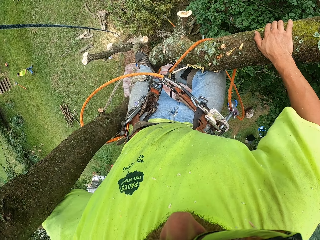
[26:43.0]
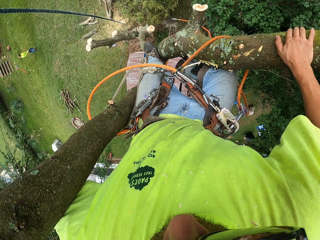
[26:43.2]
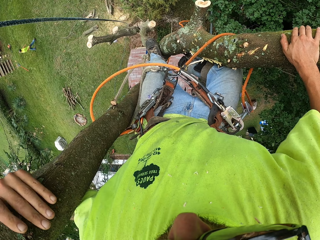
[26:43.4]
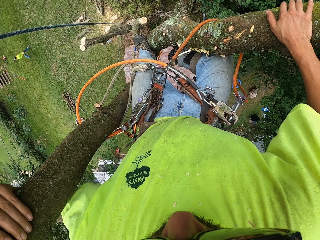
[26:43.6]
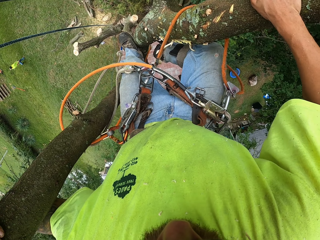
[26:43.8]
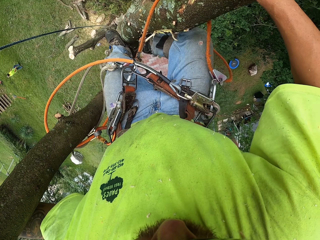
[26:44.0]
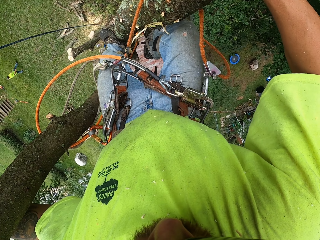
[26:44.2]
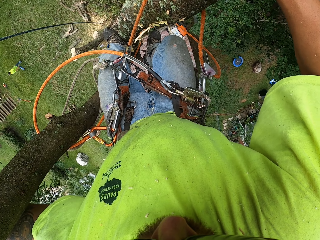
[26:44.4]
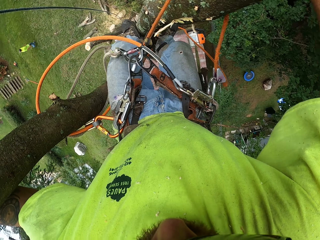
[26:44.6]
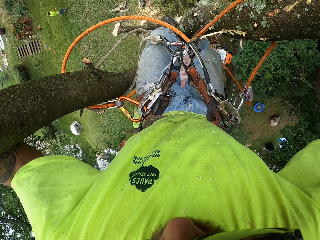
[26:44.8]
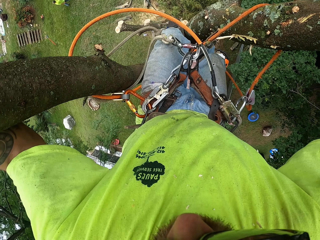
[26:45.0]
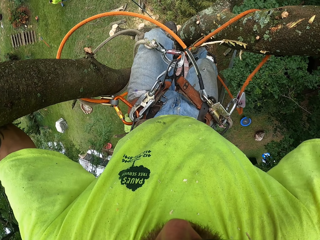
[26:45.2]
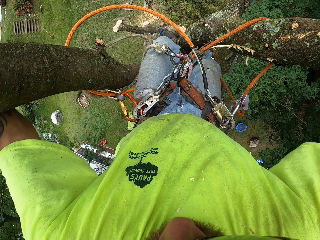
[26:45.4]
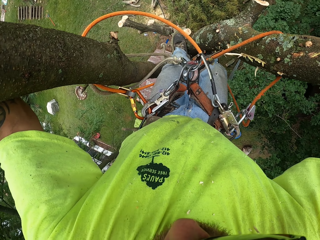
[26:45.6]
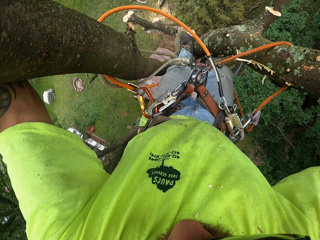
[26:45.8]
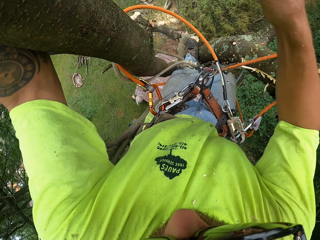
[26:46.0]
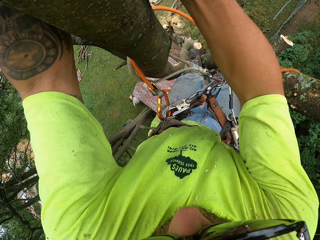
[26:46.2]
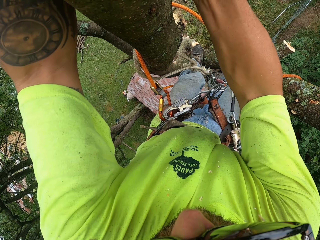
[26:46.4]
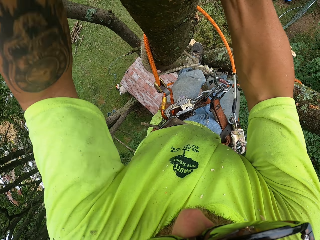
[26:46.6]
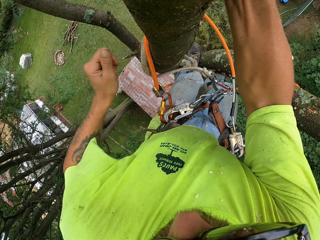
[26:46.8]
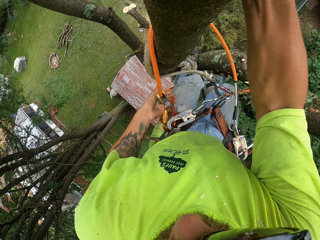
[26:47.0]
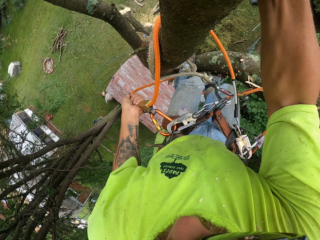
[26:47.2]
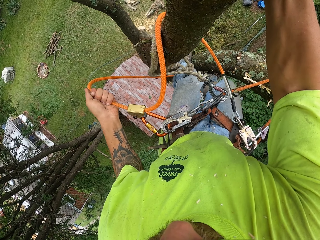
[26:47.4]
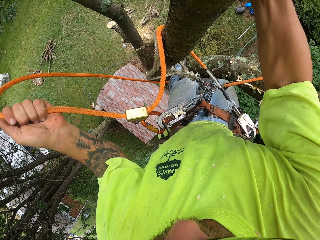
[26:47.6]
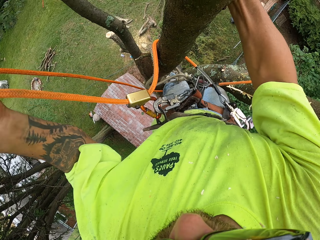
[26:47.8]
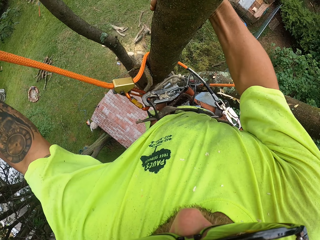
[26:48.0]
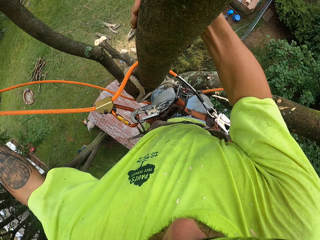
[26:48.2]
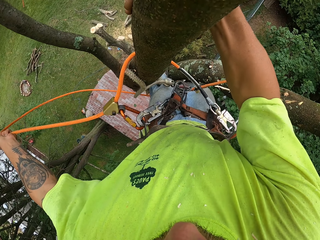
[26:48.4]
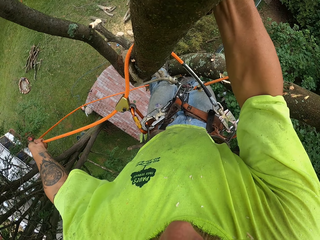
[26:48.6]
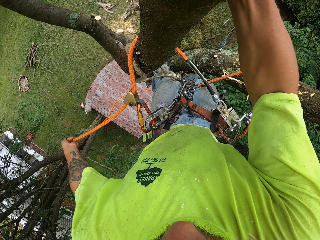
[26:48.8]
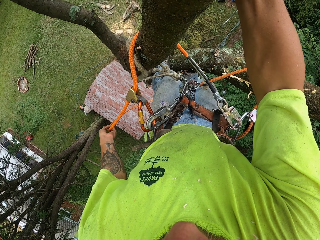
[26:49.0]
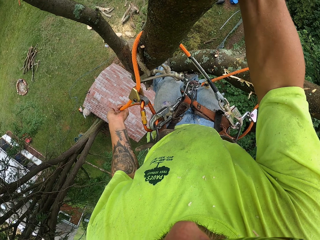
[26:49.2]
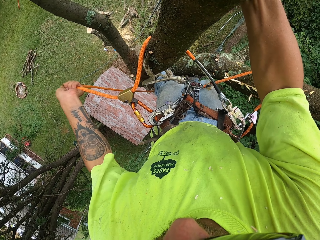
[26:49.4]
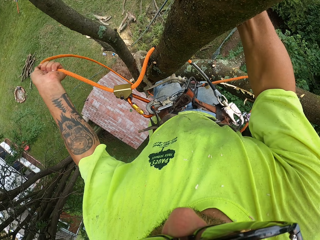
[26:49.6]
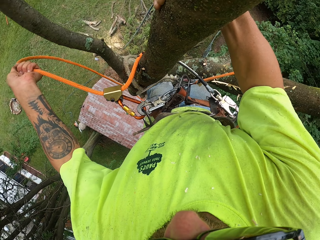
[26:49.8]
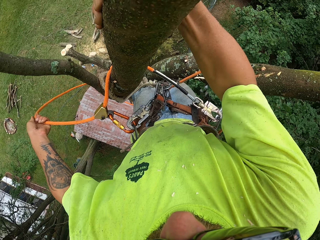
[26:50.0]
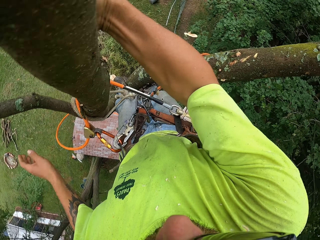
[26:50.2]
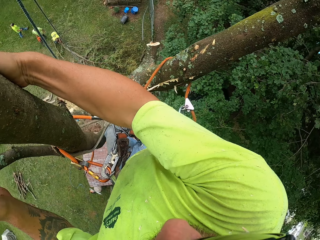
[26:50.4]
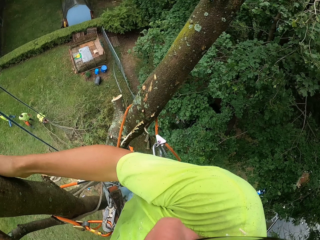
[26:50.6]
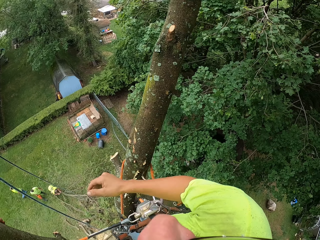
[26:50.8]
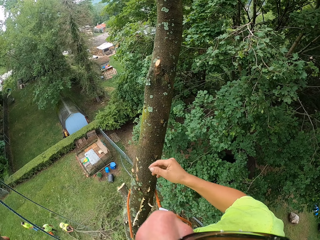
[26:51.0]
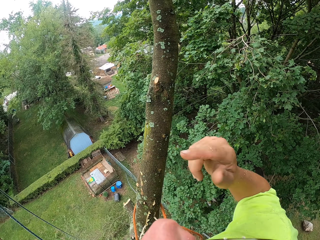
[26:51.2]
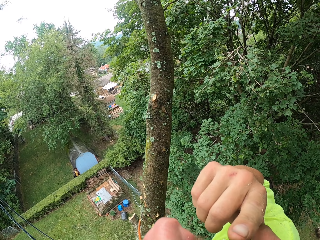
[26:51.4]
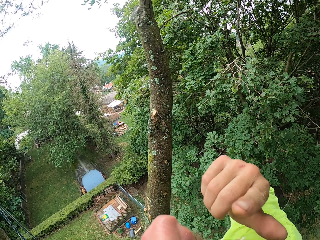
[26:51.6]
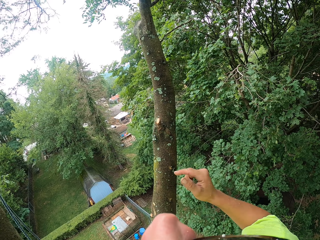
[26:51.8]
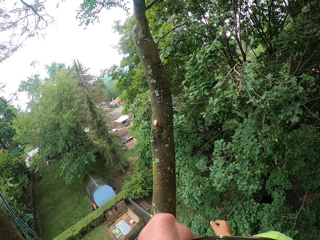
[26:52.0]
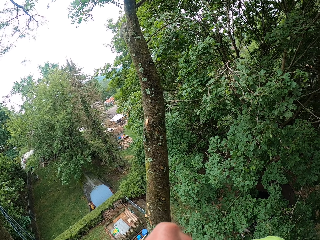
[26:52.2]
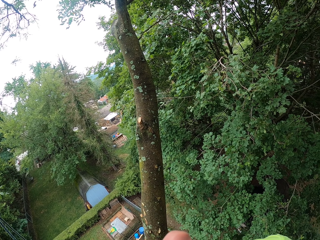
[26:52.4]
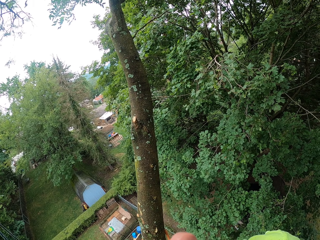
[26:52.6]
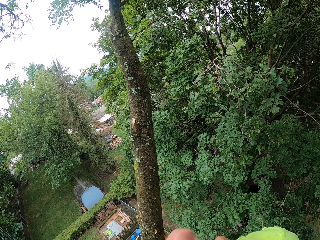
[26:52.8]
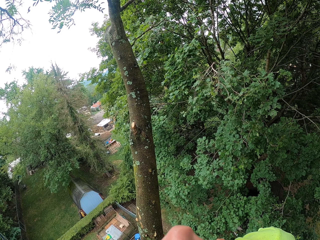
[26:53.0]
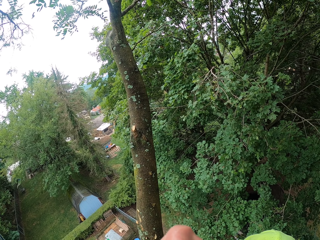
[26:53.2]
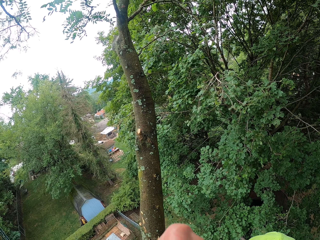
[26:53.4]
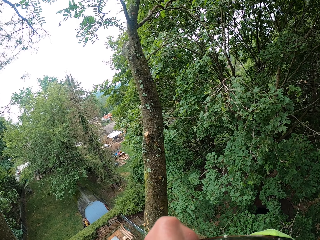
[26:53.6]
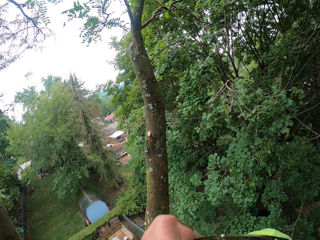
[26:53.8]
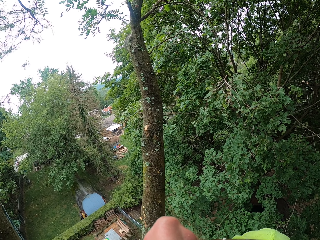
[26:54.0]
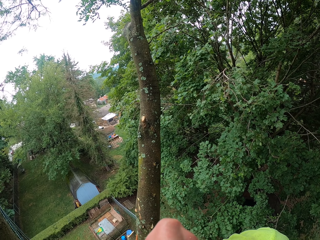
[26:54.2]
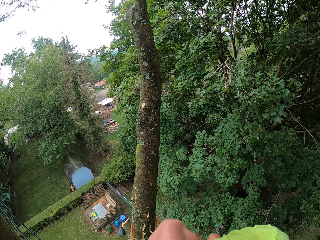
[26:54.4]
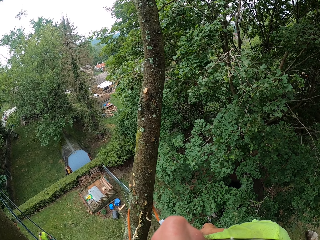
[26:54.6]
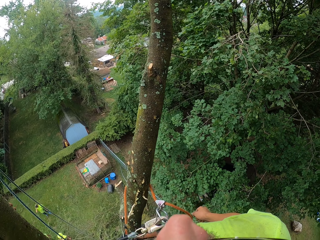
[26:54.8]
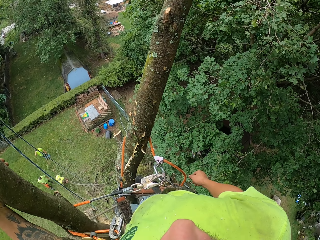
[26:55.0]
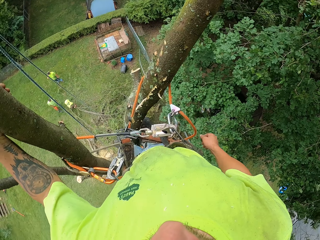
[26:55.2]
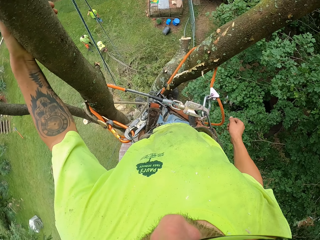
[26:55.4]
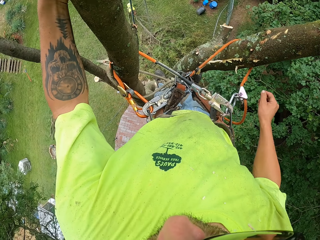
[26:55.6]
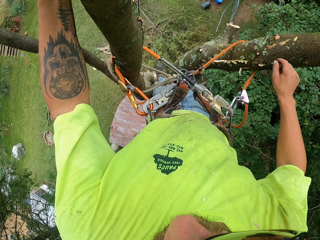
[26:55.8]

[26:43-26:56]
The camera wearer descends. He adjusts the rope on the tree with his left hand. He holds the rope. He touches his face with his right hand.

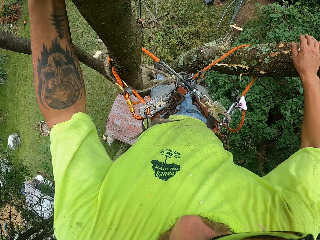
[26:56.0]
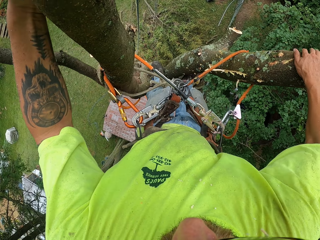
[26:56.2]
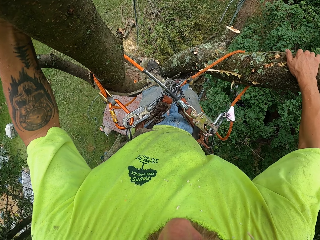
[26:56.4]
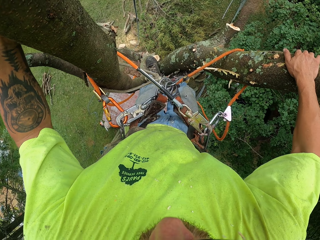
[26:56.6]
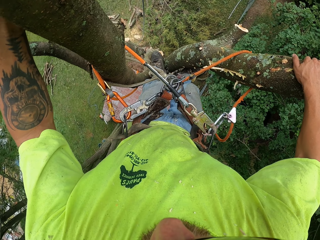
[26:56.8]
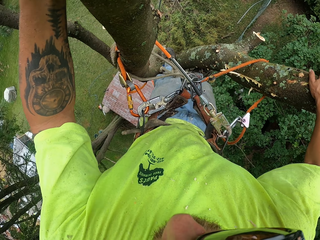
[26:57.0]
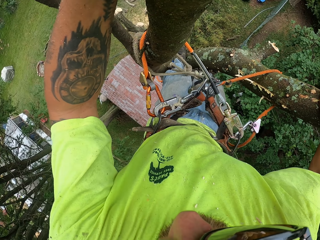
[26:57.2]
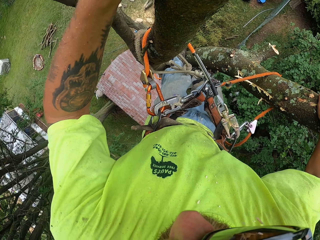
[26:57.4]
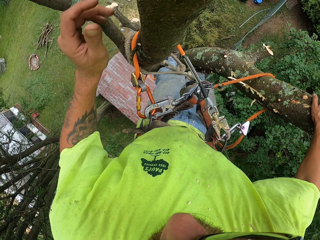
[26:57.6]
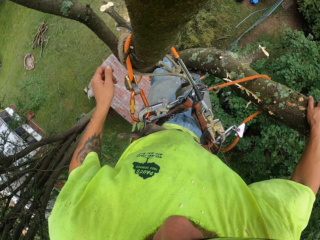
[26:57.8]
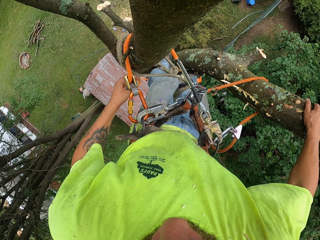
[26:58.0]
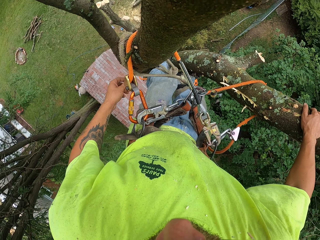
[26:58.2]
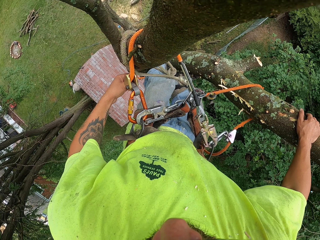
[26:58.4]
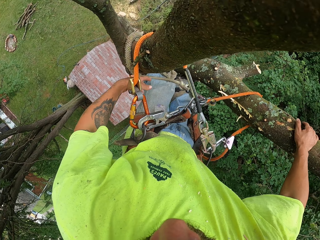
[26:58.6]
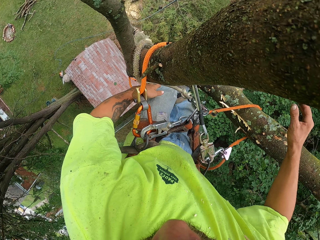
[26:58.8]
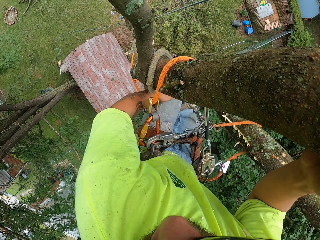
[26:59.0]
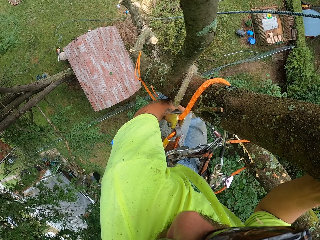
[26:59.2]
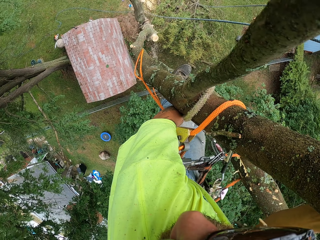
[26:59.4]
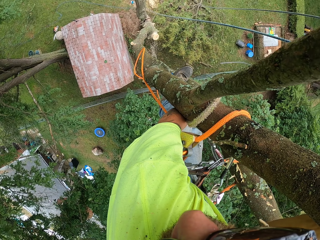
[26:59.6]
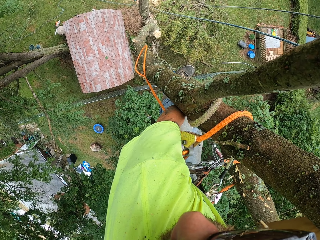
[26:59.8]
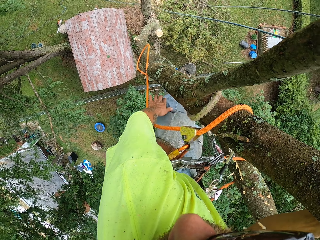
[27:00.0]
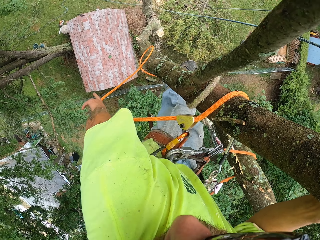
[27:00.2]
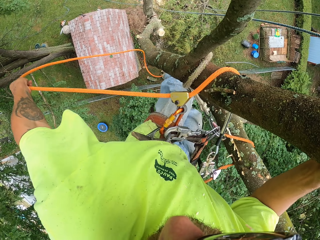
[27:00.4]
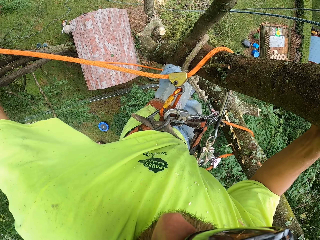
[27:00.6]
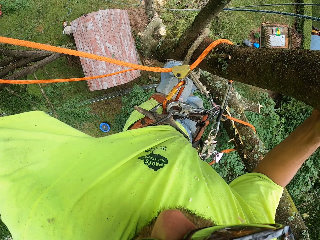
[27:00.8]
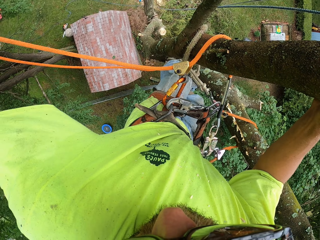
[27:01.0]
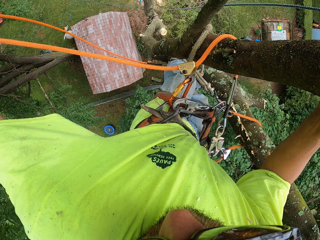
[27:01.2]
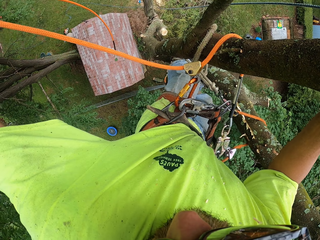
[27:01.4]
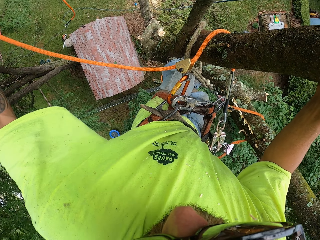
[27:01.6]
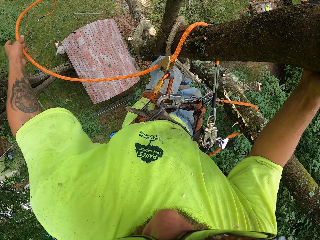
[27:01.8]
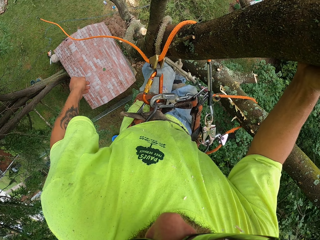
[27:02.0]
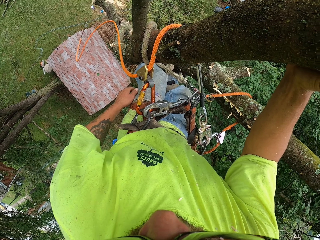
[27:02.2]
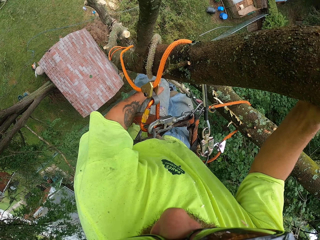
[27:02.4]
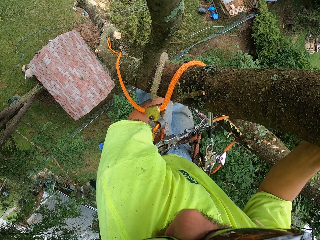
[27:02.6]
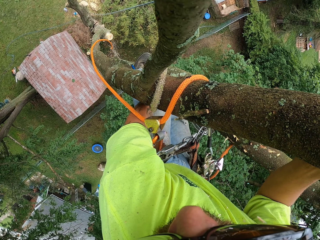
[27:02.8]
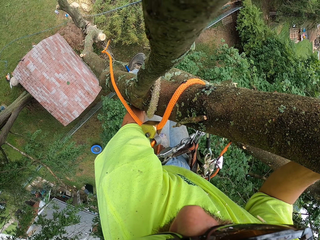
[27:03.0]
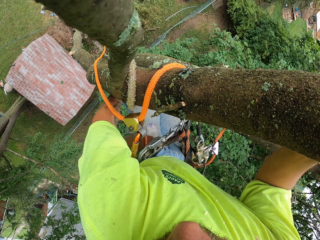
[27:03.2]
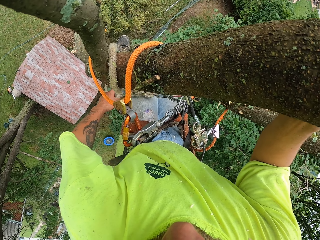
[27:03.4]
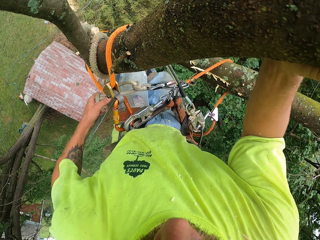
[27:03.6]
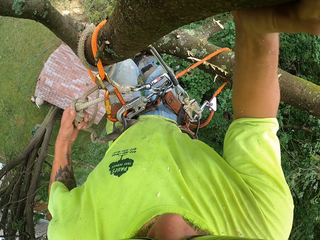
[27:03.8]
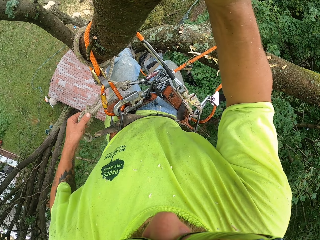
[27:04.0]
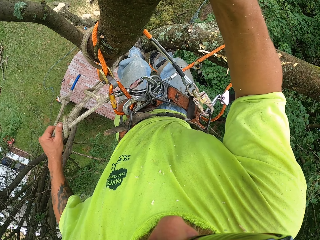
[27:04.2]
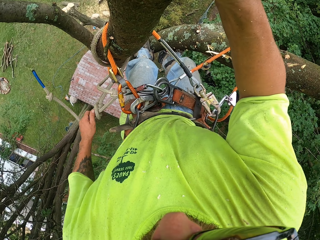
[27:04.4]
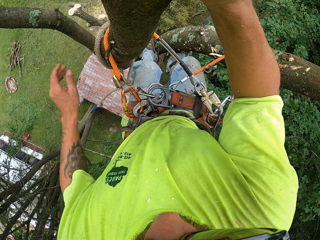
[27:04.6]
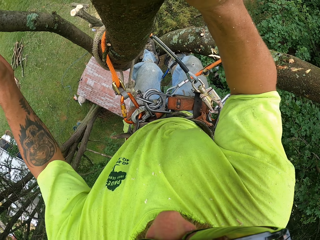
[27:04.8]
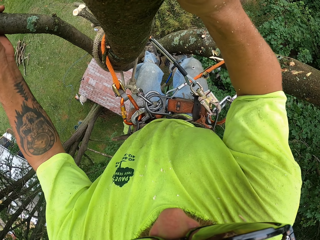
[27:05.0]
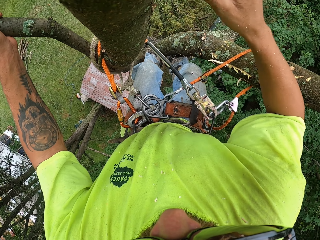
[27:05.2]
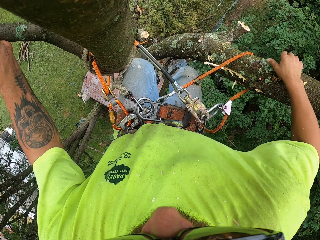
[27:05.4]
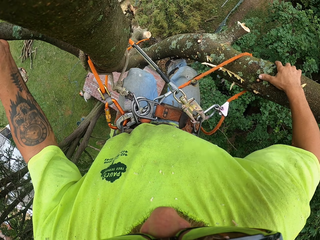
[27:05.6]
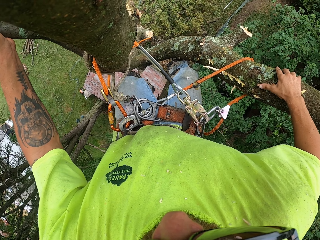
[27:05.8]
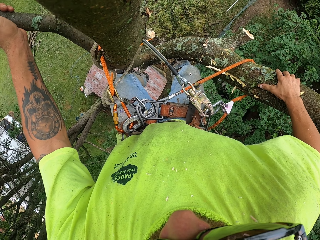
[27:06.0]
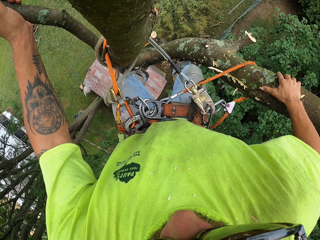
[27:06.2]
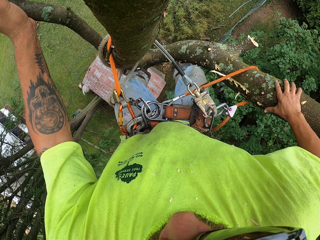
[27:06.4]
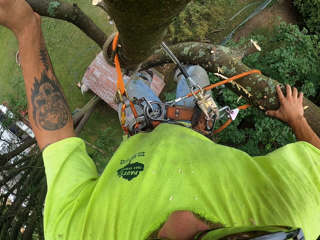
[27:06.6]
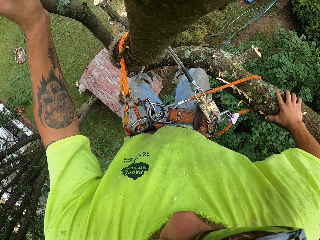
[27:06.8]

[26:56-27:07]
The camera wearer adjusts the rope on the tree with his left hand.
